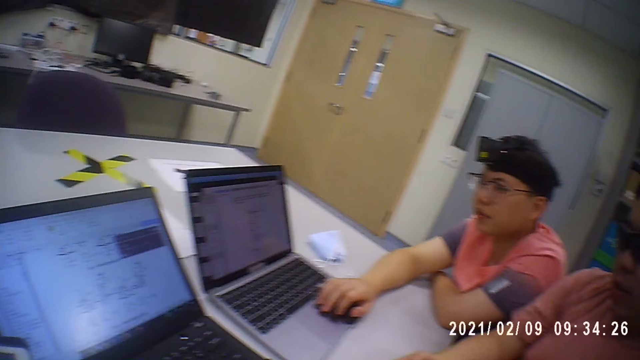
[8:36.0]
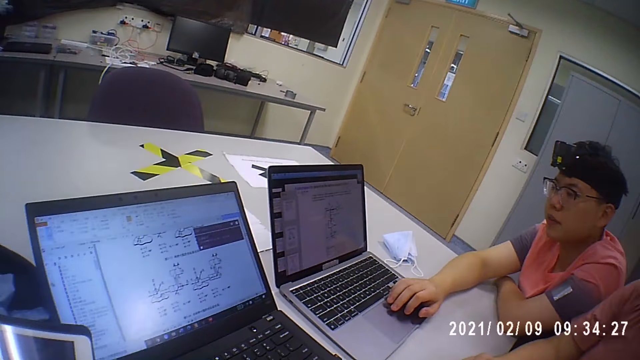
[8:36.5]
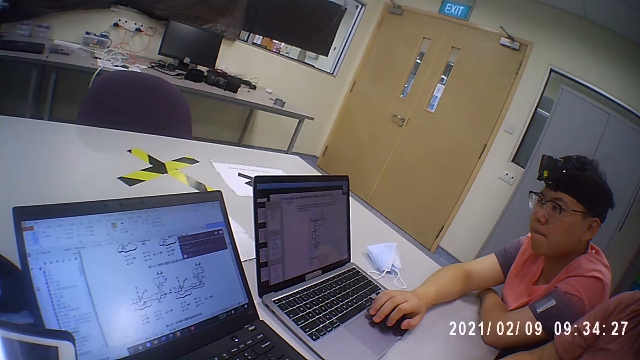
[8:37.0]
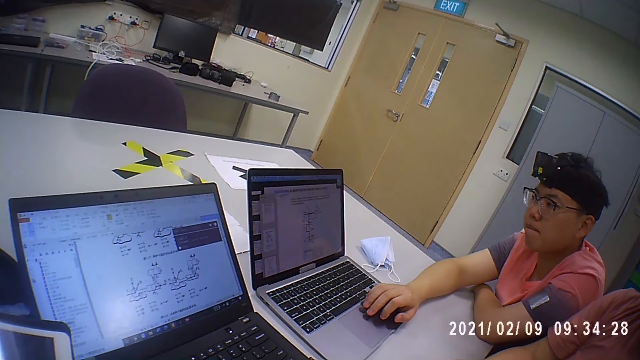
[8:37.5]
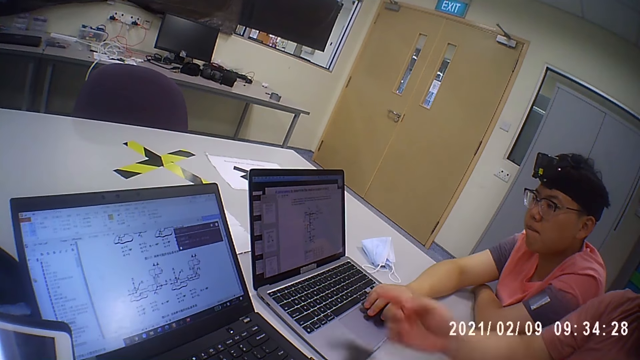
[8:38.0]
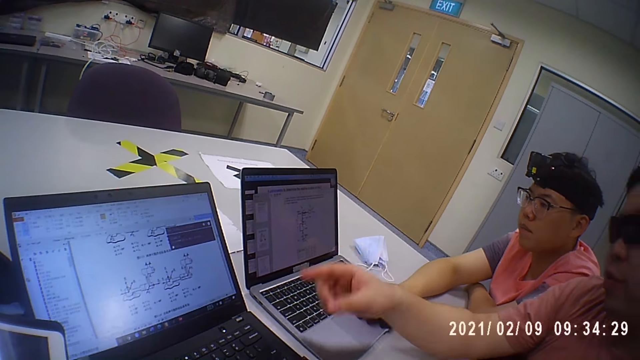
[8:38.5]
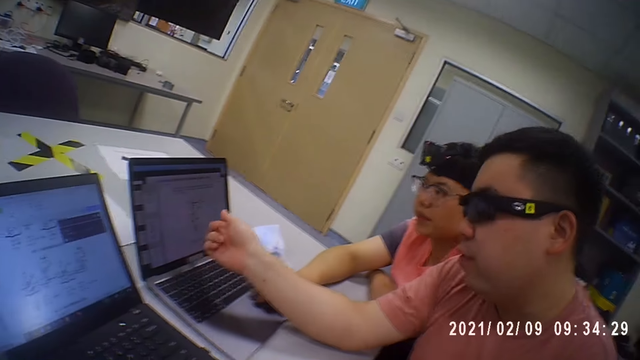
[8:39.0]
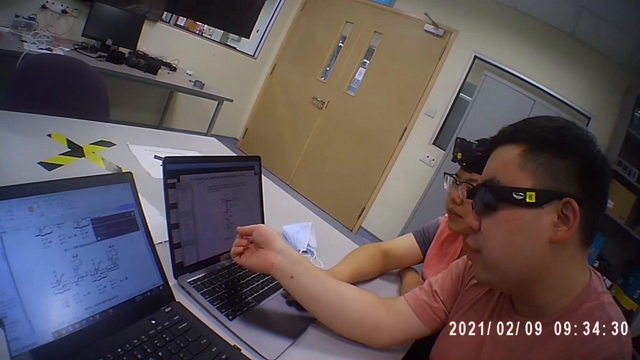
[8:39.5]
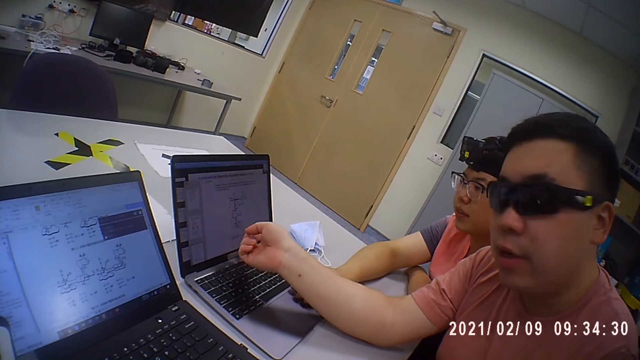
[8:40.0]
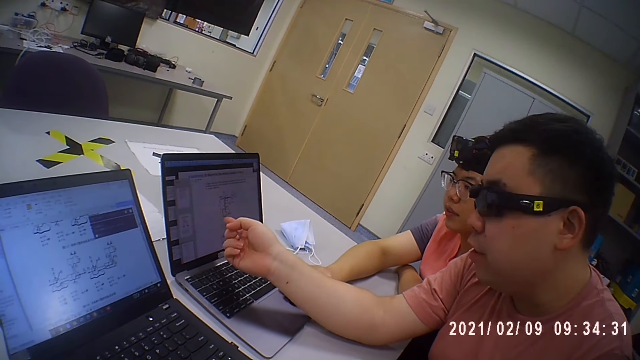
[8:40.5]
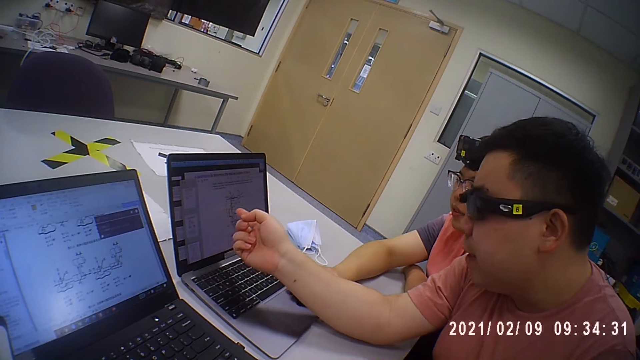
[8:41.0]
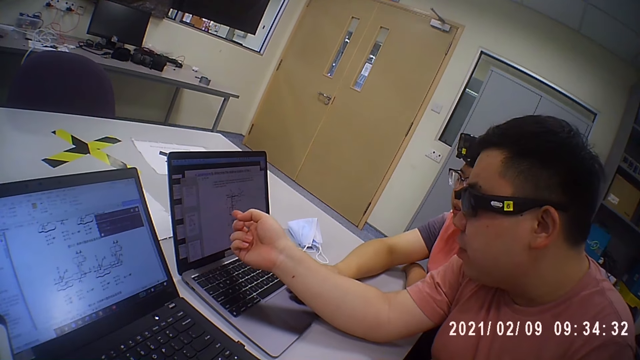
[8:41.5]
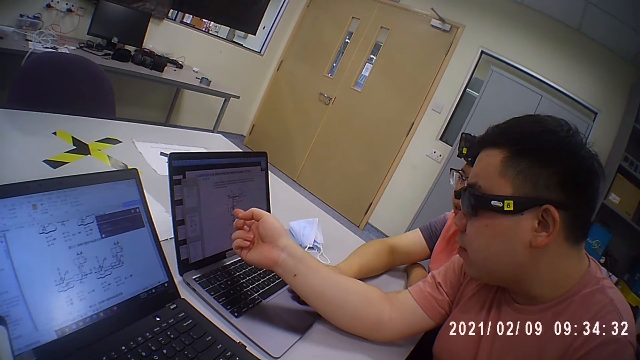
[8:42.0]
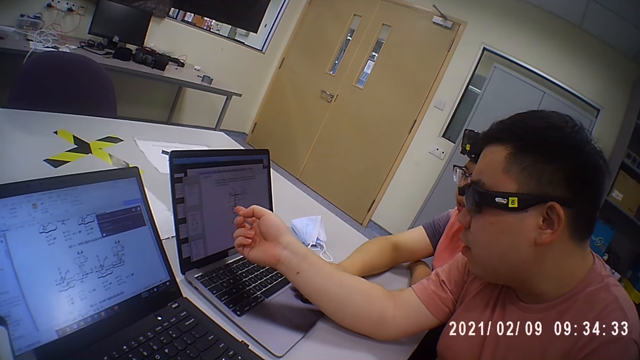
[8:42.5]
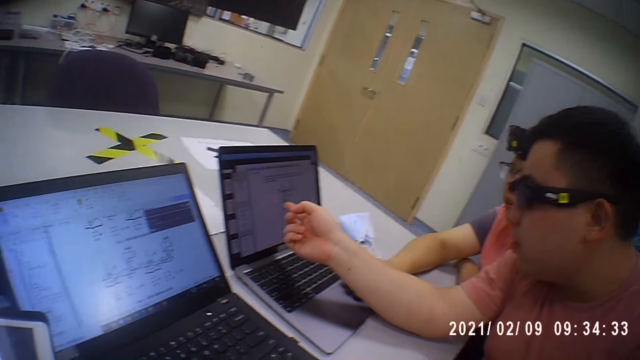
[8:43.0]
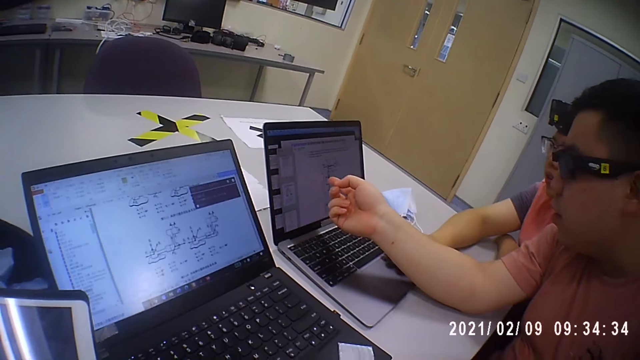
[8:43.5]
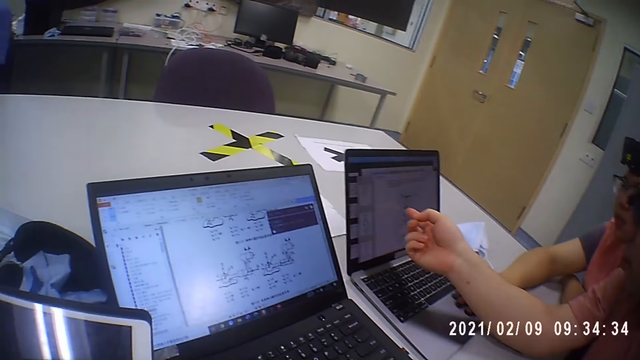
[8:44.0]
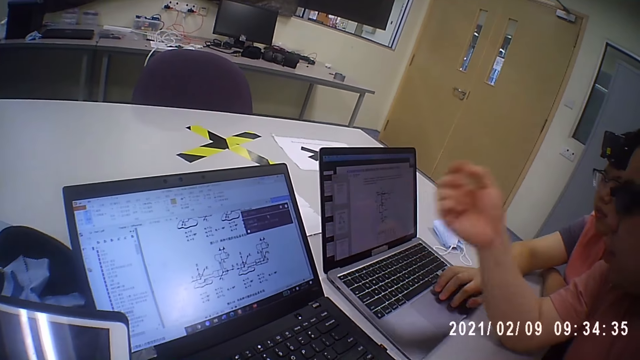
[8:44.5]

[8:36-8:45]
The camera wearer looks around. A man points on the monitor. The man moves the hand.

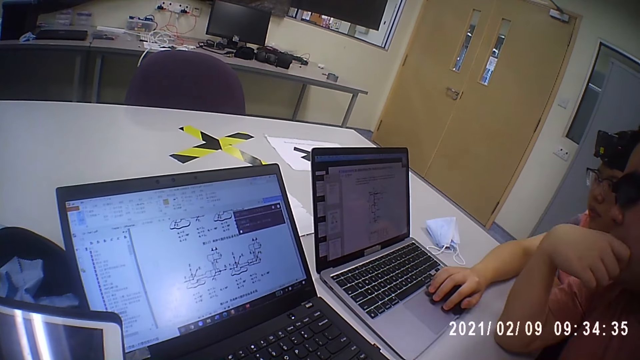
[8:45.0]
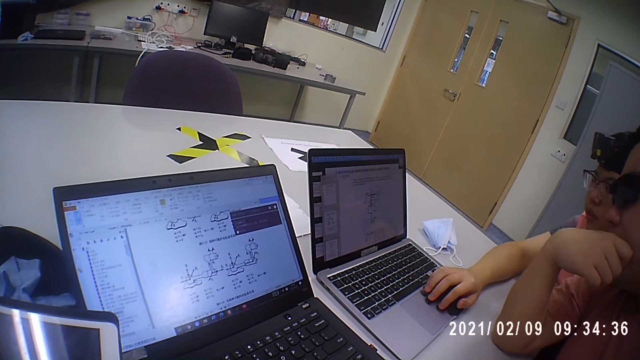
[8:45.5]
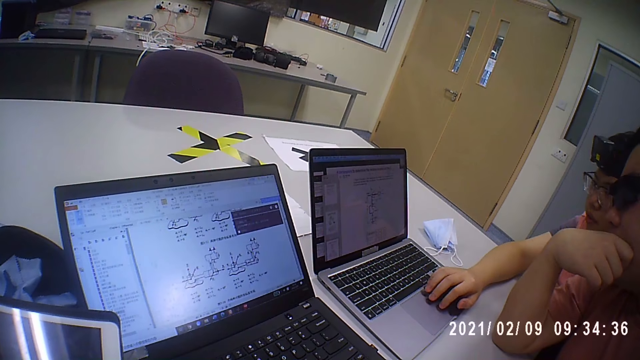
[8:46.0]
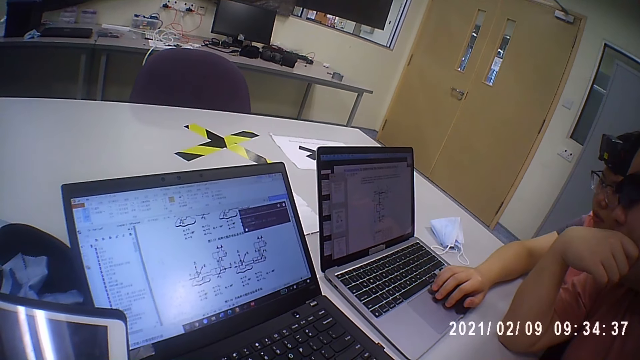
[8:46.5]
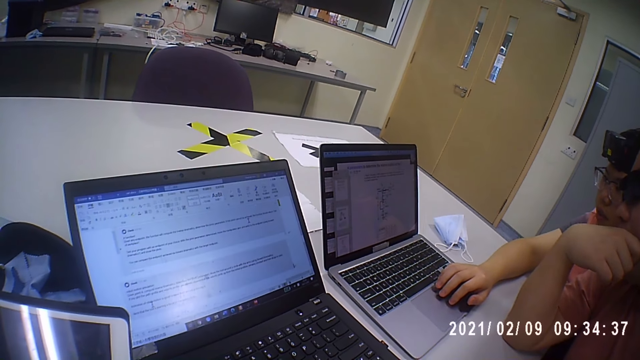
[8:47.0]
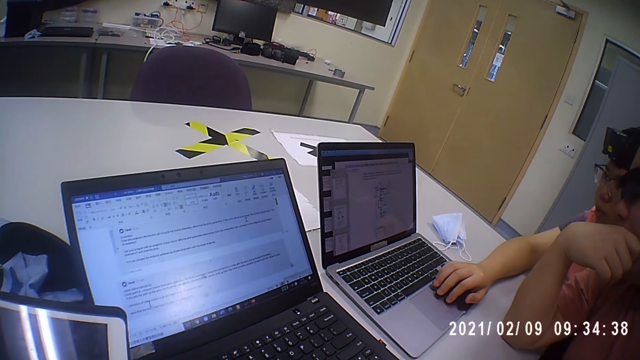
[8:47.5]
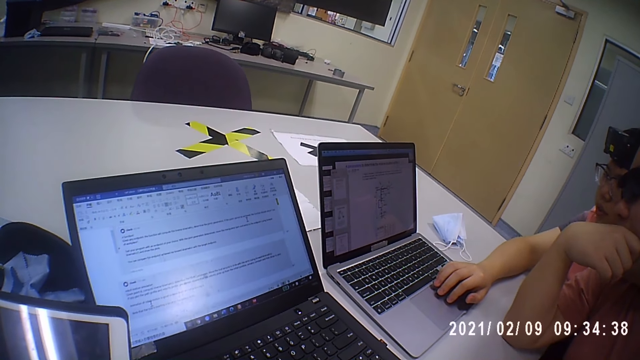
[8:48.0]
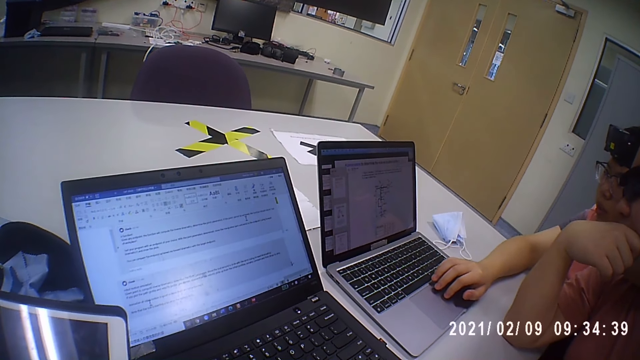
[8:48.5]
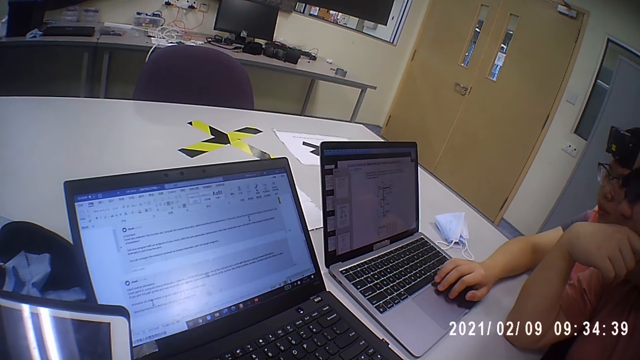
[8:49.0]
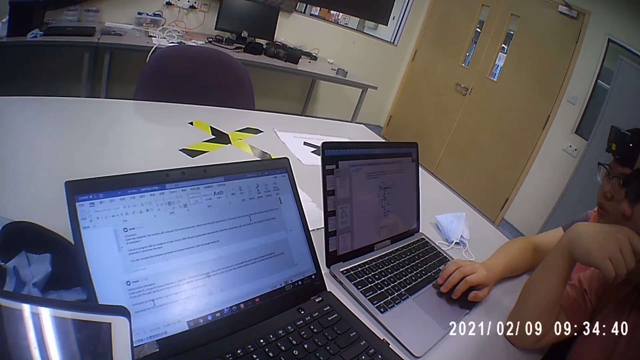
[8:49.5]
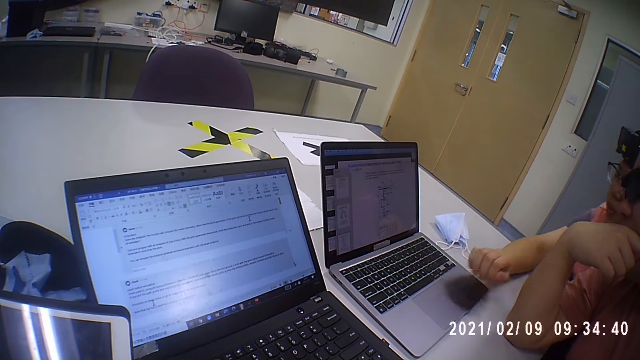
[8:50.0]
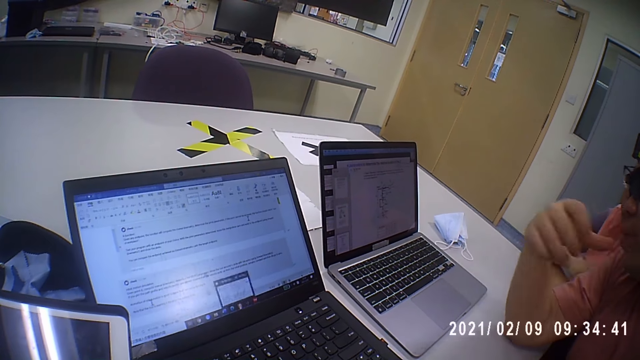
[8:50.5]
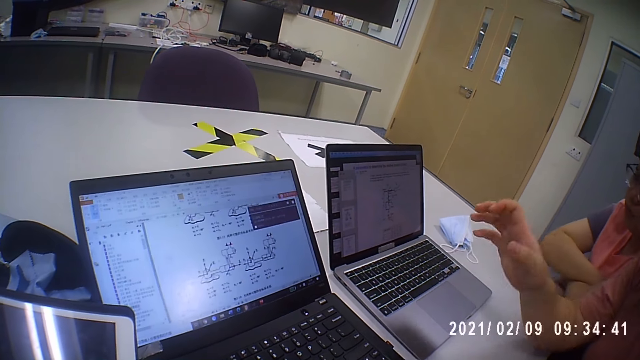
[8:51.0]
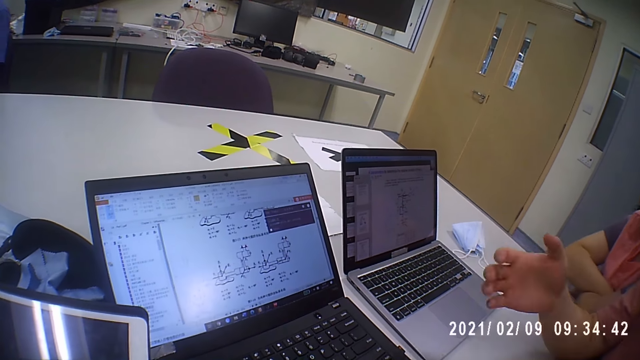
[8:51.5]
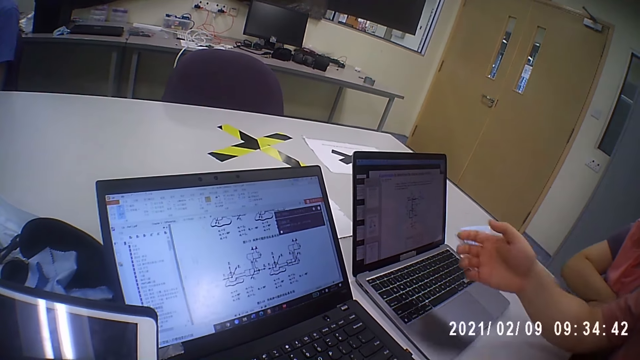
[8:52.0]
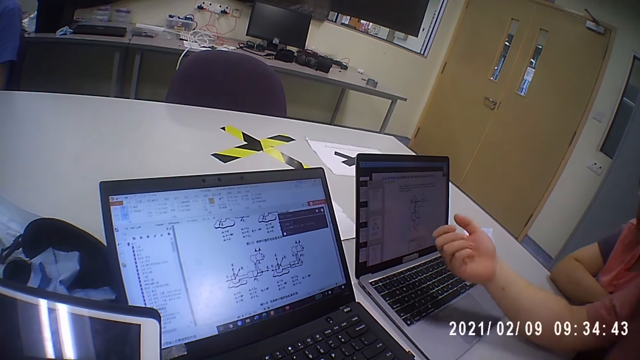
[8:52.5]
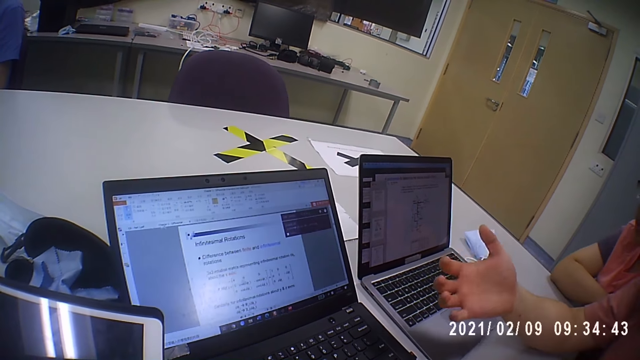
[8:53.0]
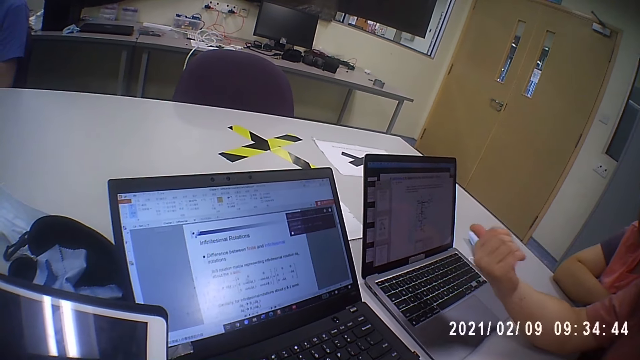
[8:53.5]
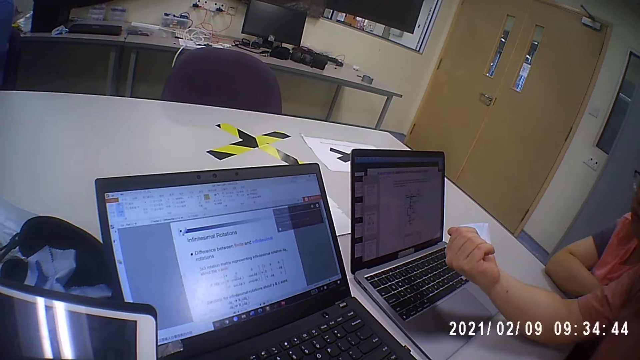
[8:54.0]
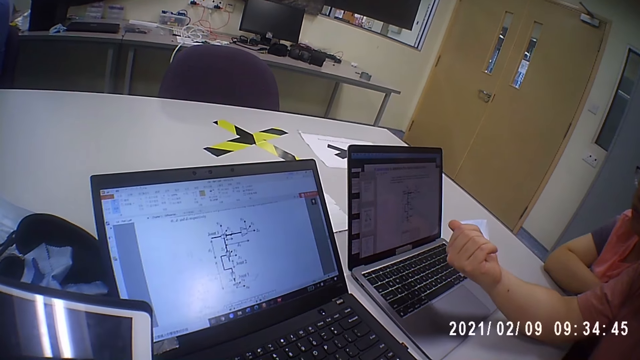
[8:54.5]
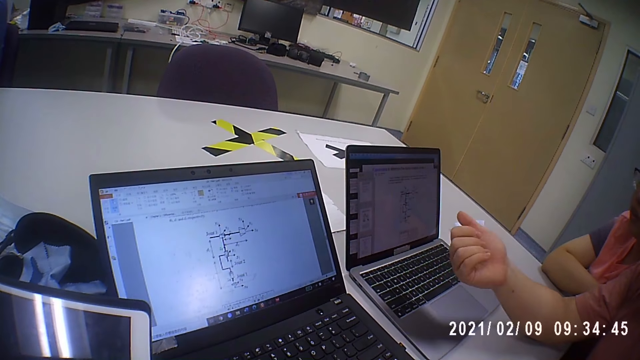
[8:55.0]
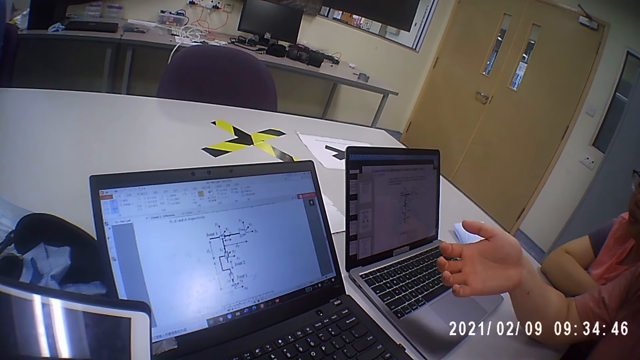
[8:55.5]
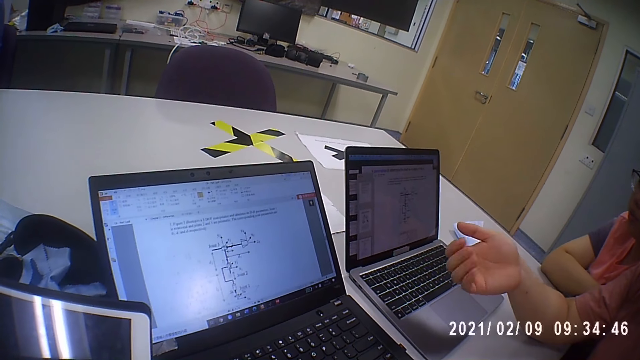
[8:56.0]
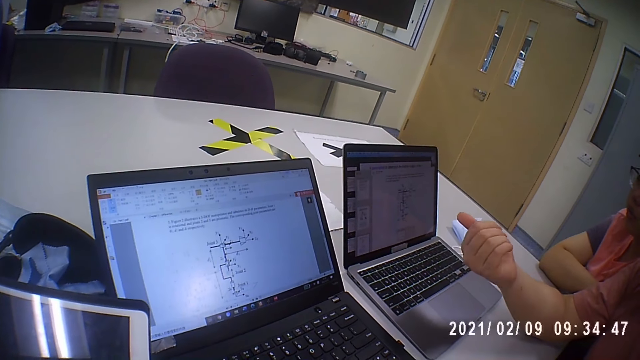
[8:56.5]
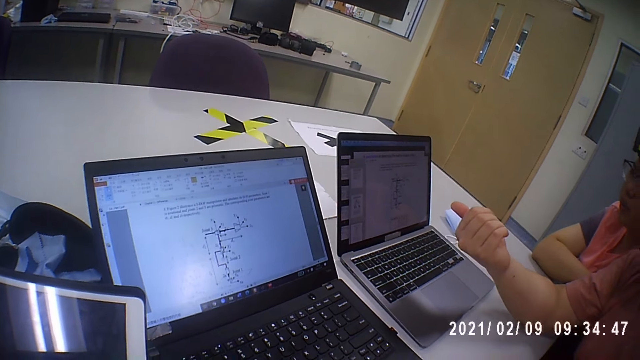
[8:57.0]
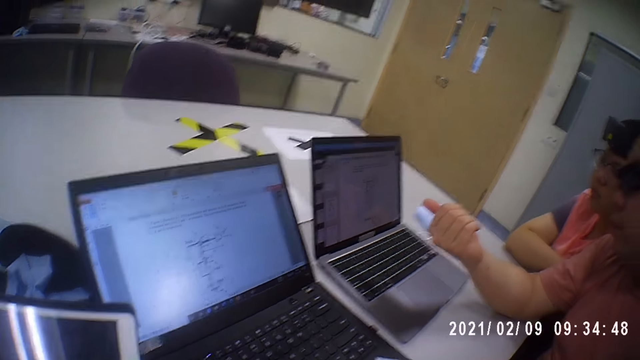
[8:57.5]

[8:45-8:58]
A man operates the laptop. Another man moves the hand and talks.
